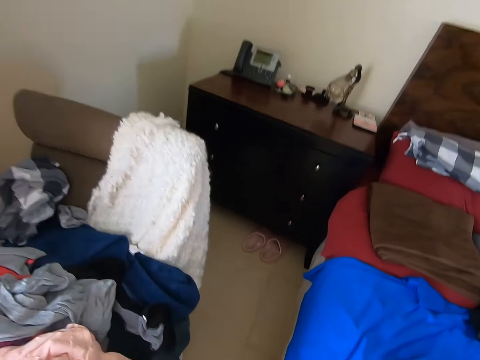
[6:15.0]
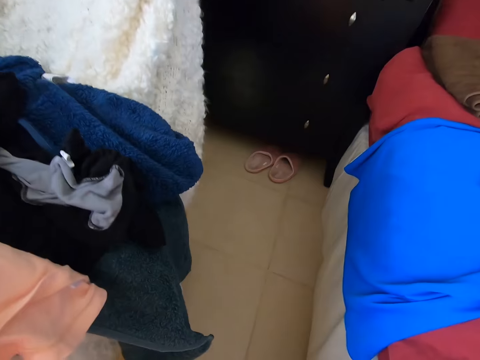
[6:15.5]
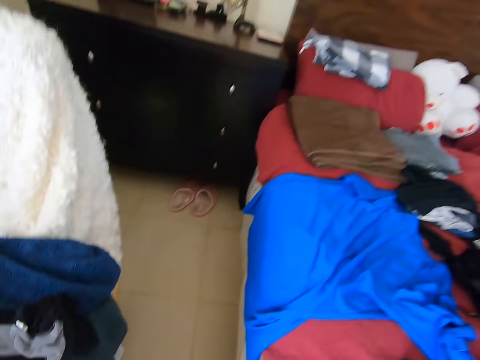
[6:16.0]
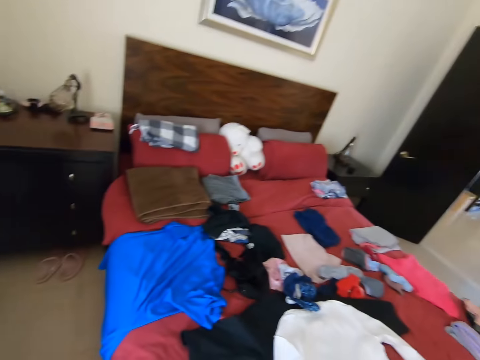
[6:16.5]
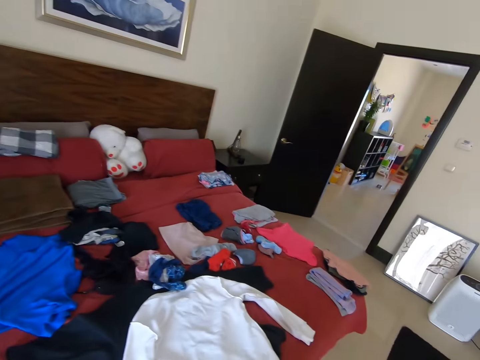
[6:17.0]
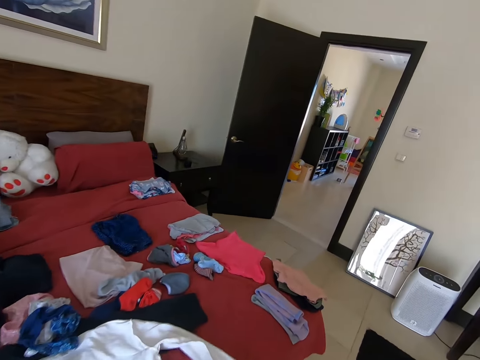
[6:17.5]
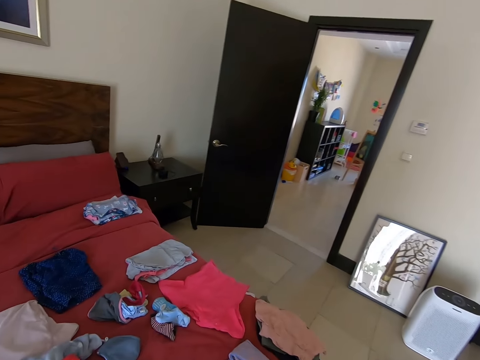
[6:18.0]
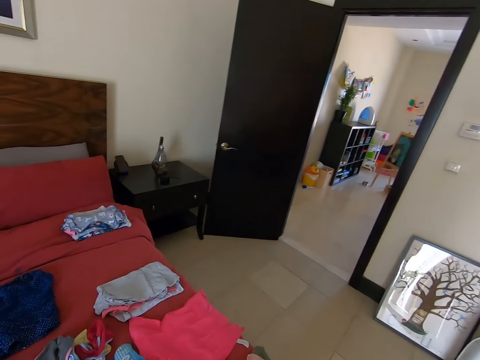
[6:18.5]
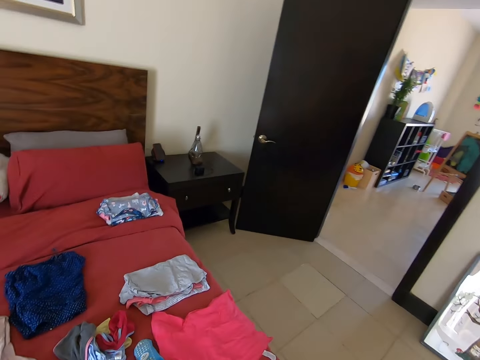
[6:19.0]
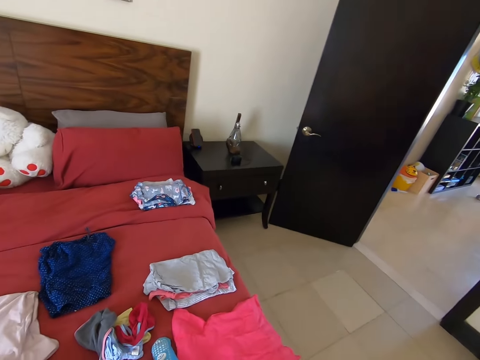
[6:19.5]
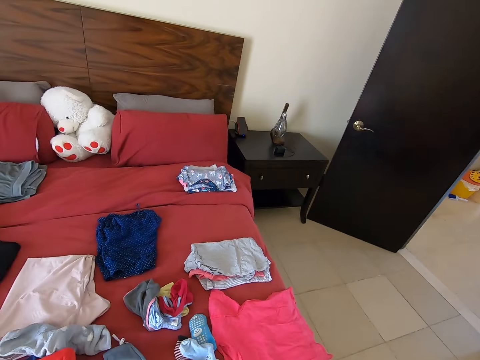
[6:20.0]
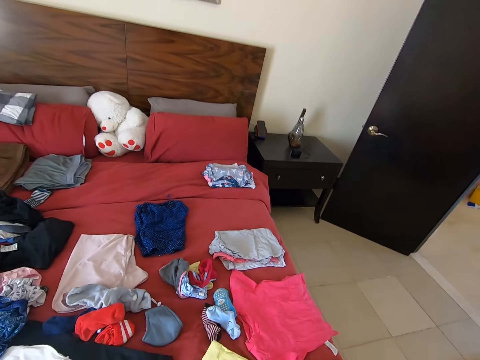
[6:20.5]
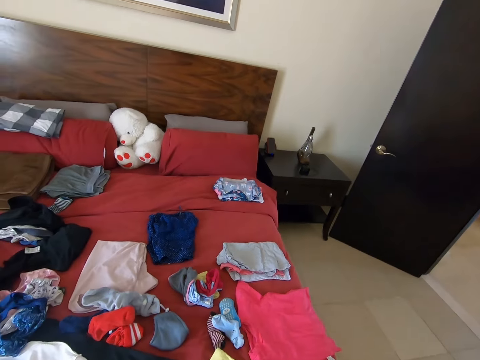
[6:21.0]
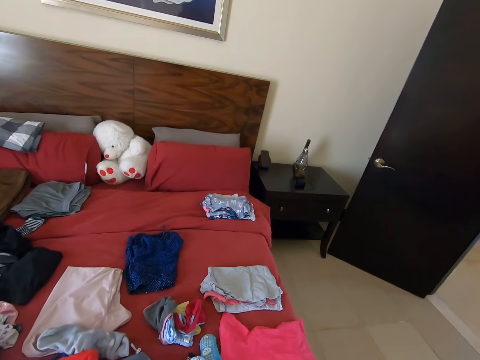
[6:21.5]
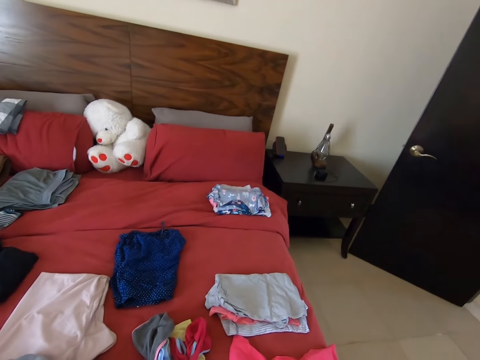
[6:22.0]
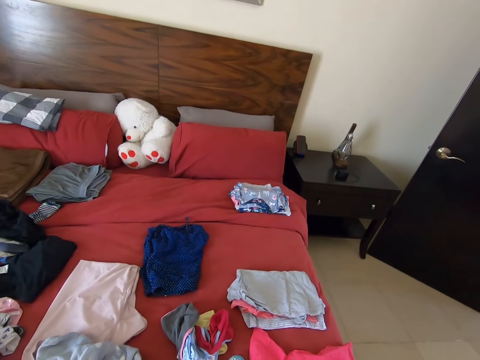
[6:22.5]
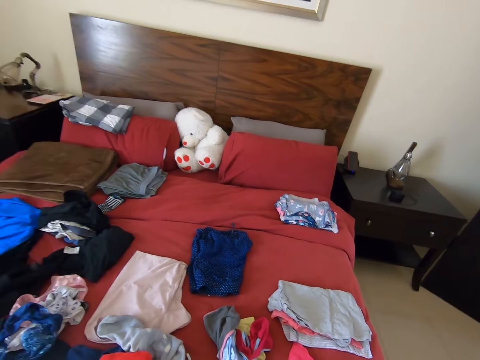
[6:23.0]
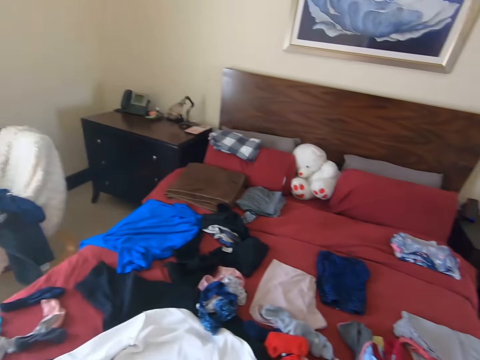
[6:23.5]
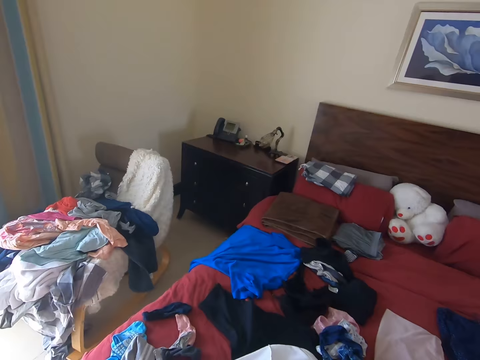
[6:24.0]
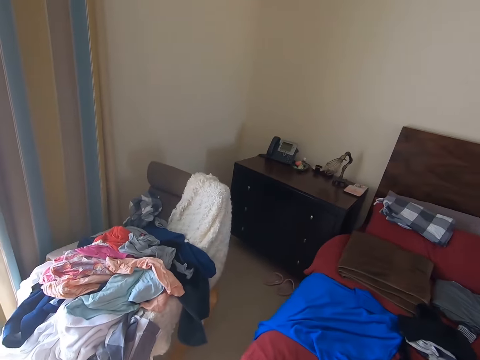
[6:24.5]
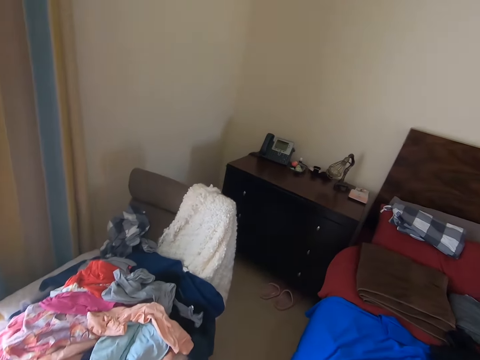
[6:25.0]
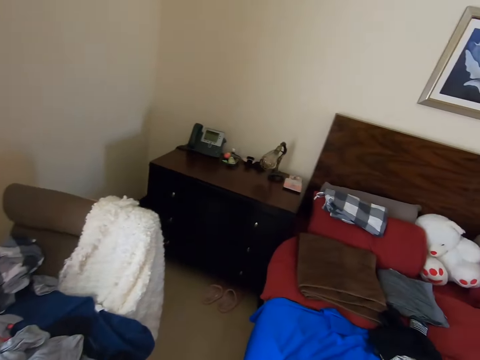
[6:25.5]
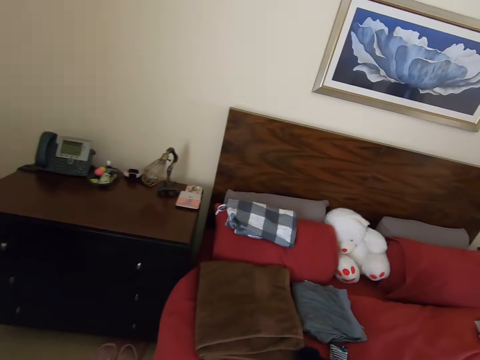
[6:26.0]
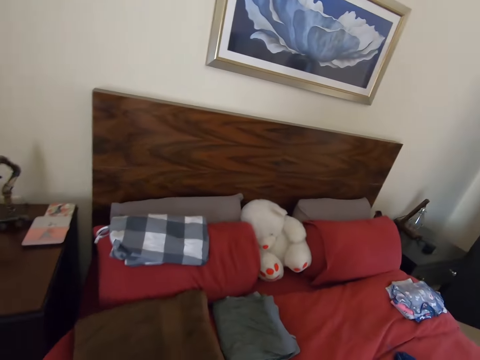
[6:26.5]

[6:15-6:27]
The camera wearer walks right. They walk left.

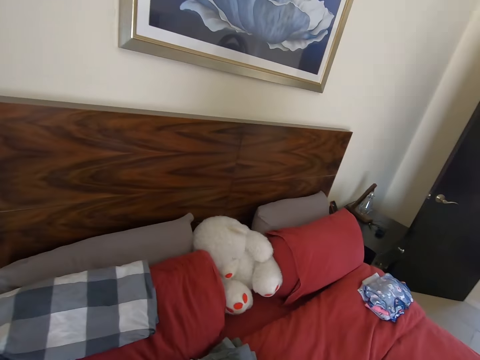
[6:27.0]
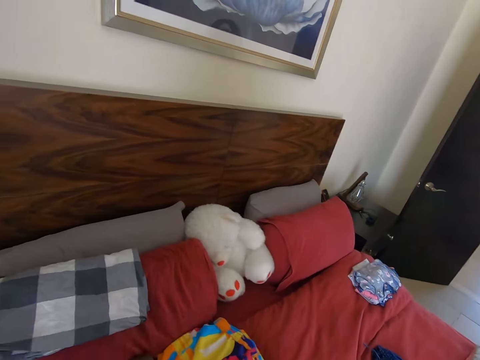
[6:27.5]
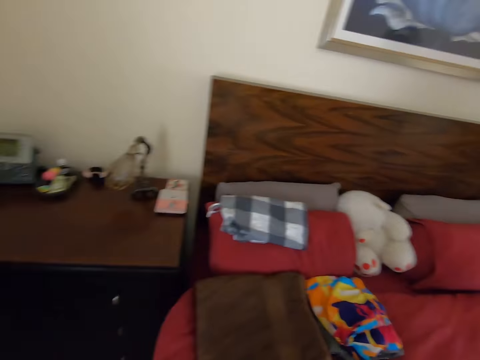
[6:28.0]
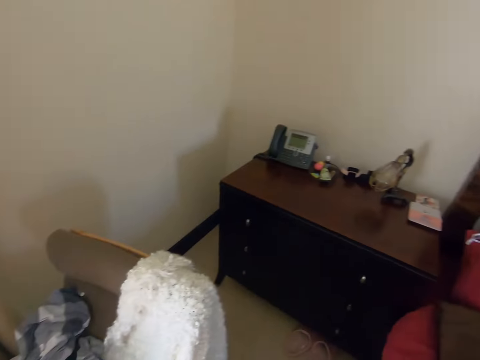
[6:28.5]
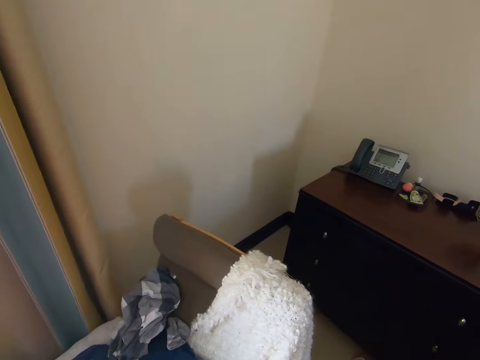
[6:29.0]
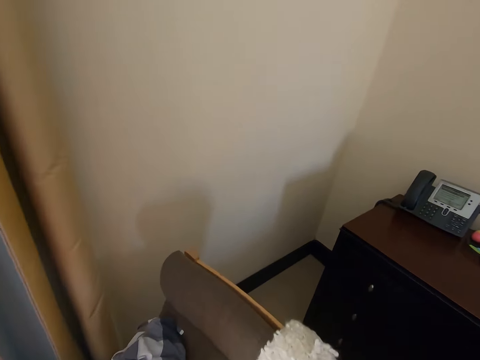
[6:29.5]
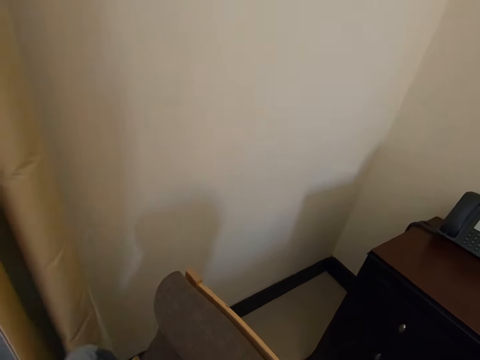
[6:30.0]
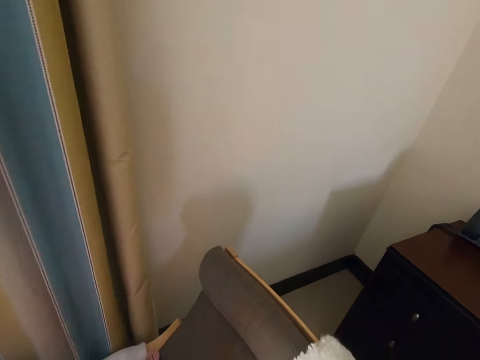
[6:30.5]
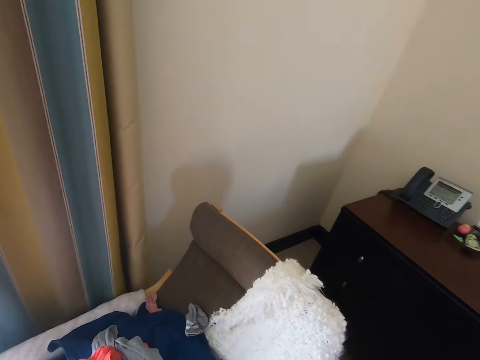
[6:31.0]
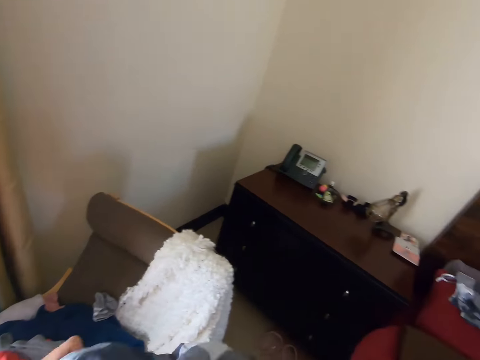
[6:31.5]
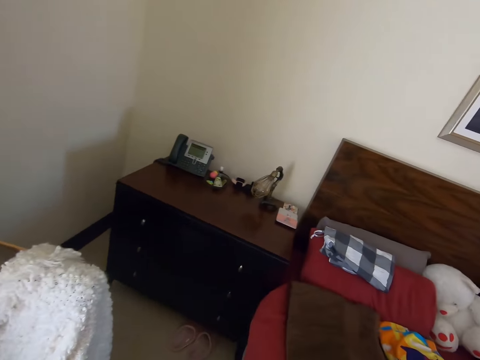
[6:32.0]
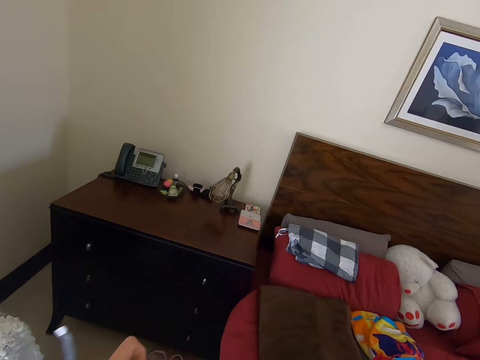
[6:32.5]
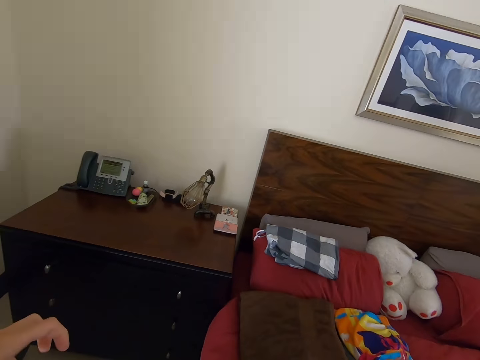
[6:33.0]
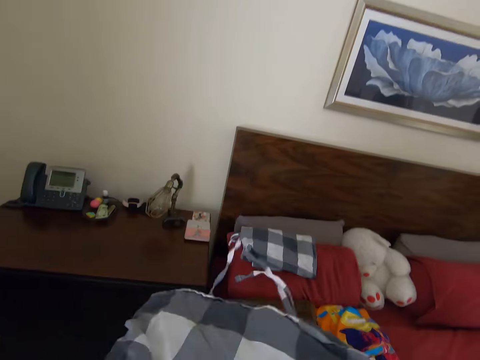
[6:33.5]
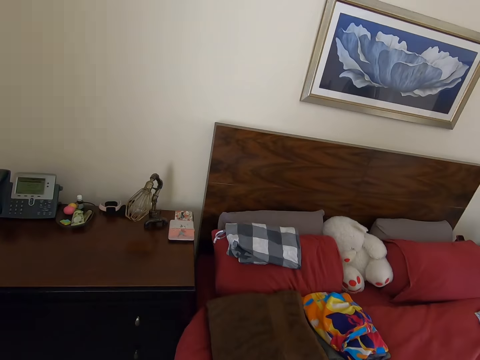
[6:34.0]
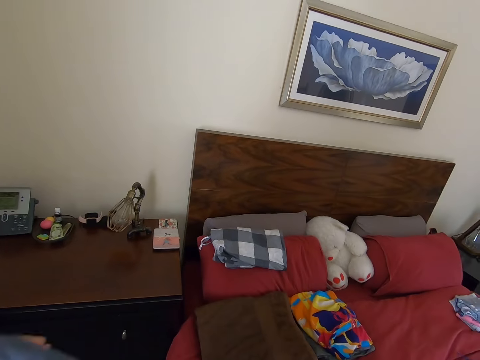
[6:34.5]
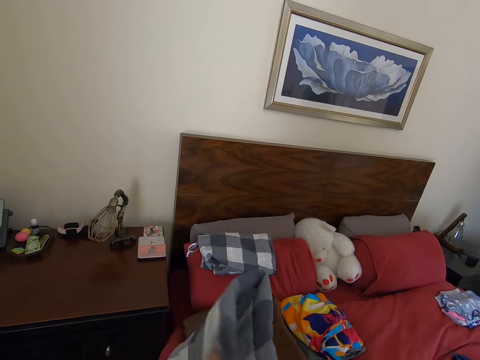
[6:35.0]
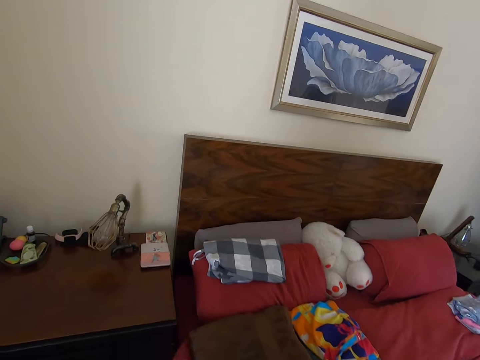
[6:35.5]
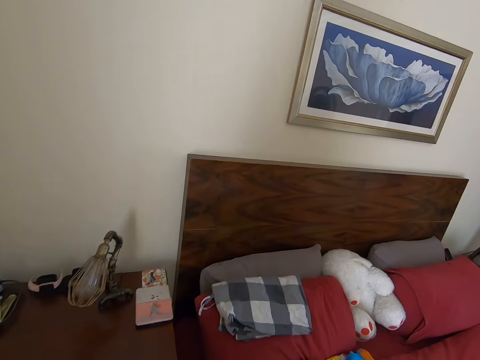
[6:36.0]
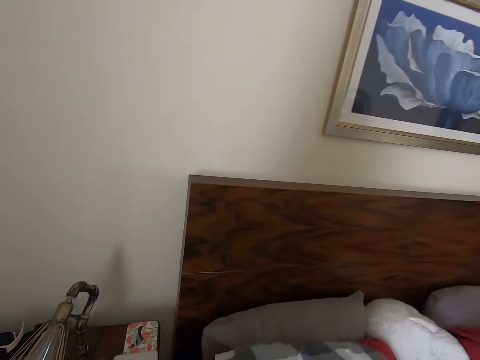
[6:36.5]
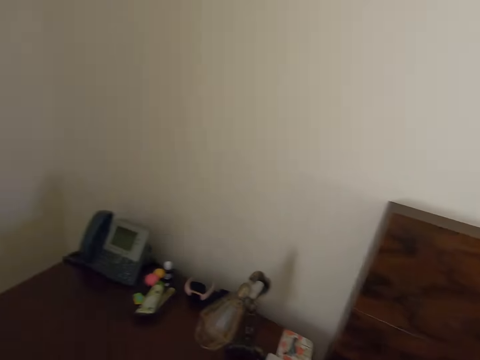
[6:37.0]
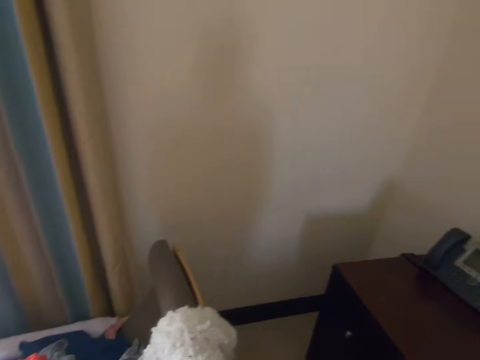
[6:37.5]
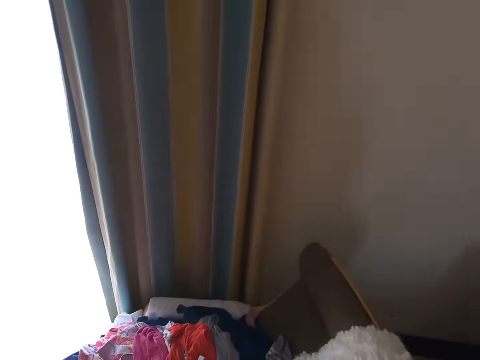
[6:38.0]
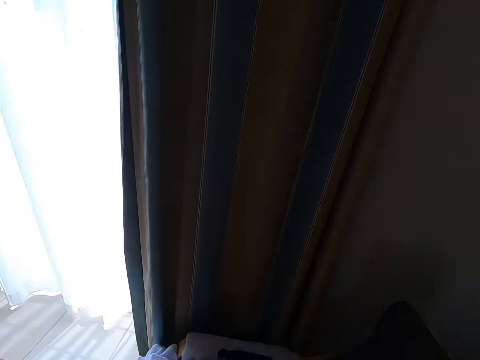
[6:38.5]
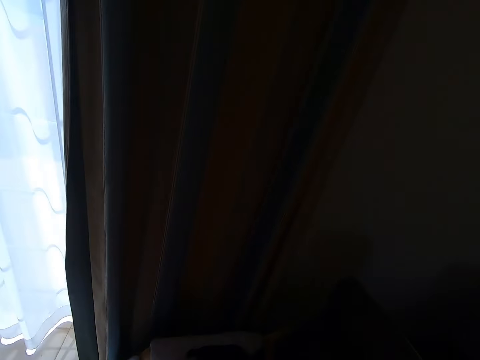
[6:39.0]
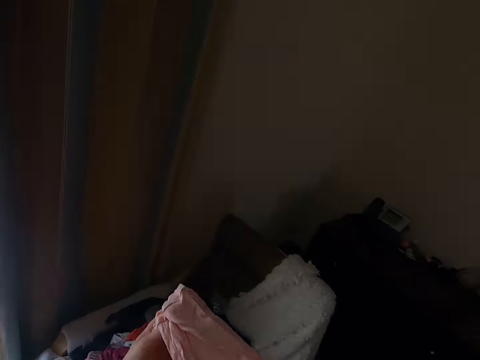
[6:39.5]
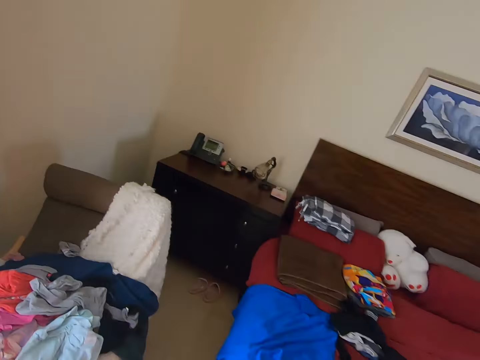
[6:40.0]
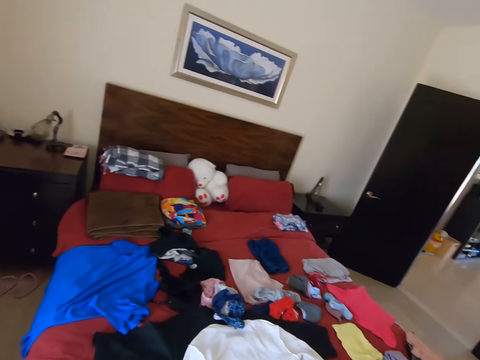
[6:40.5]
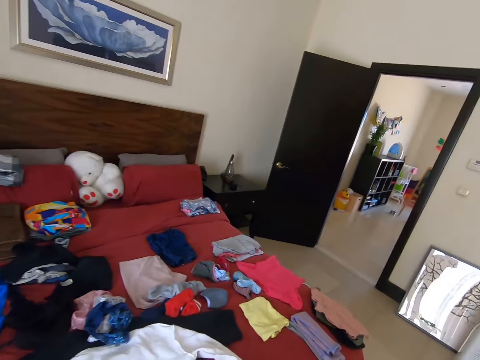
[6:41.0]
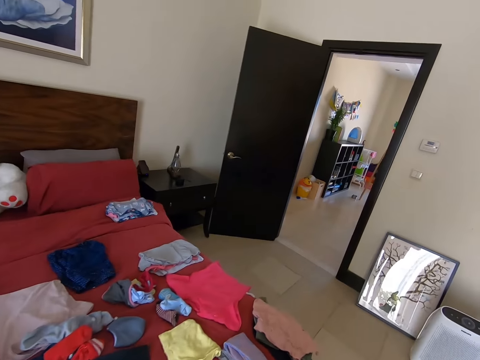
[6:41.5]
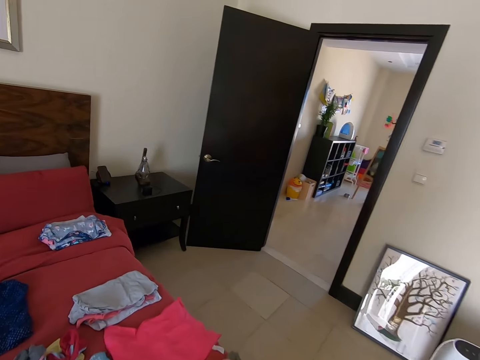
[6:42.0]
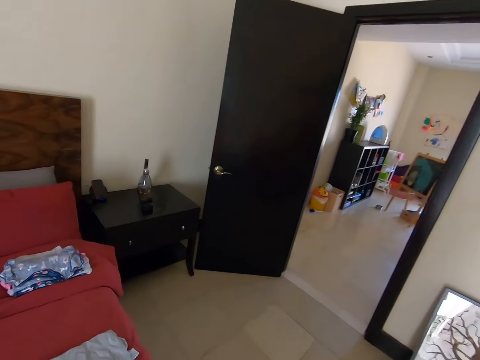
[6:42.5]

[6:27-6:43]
The camera wearer throws the cloth on the bed. They turn back. They pick up a cloth. They fold the cloth. They walk forward. They walk forward again. They place the cloth on the cloth on the bed. They turn back and look around. They pick up a cloth. They walk right.
